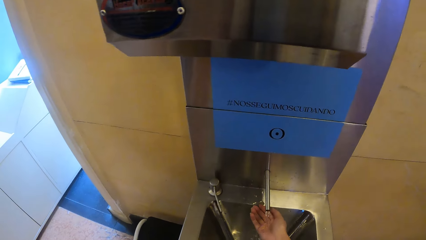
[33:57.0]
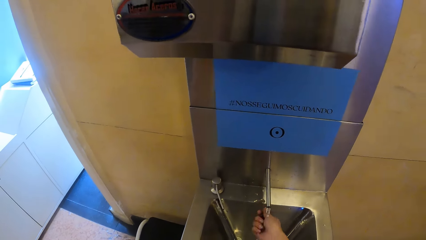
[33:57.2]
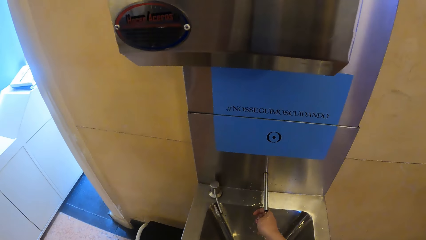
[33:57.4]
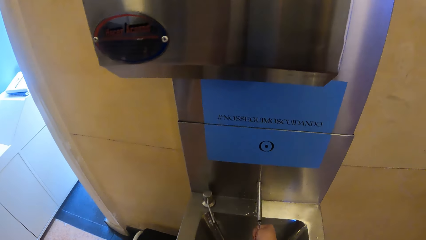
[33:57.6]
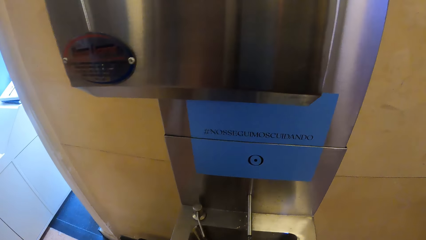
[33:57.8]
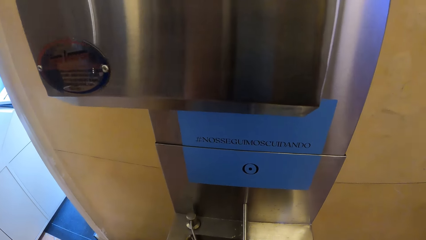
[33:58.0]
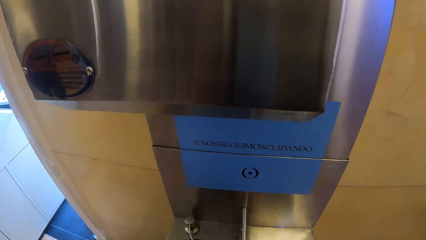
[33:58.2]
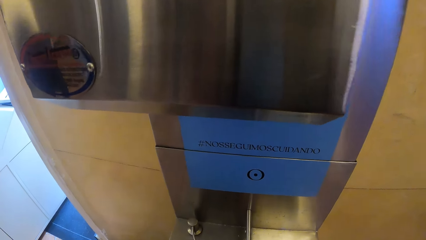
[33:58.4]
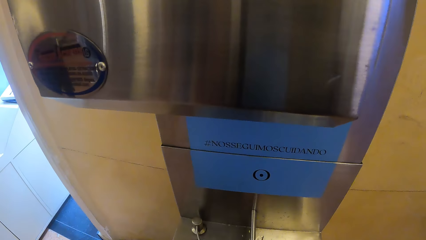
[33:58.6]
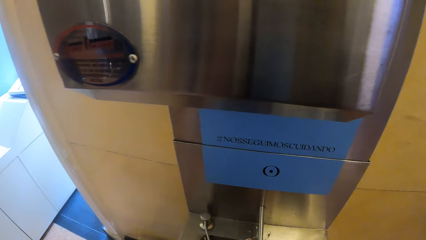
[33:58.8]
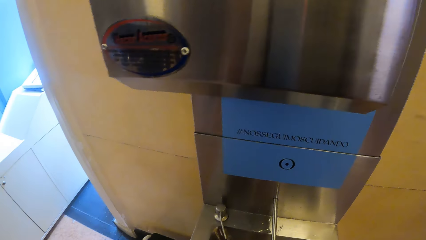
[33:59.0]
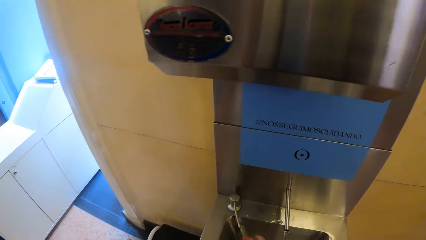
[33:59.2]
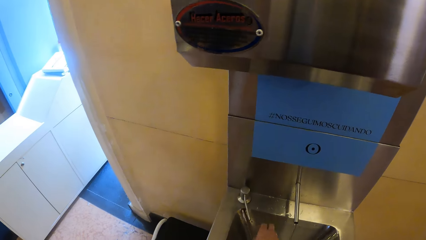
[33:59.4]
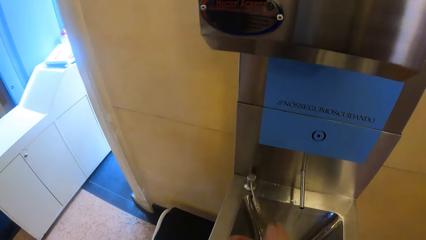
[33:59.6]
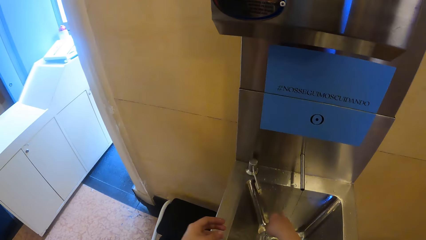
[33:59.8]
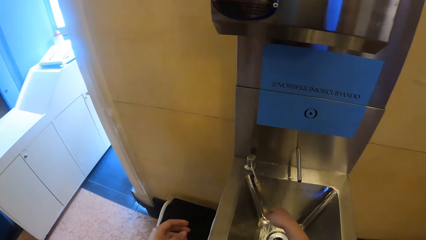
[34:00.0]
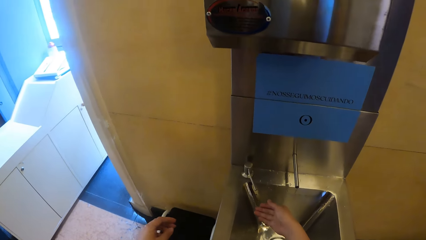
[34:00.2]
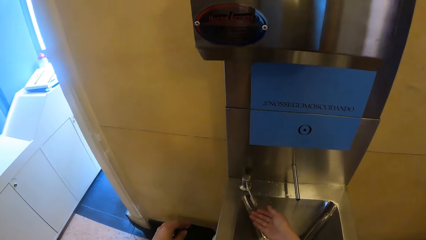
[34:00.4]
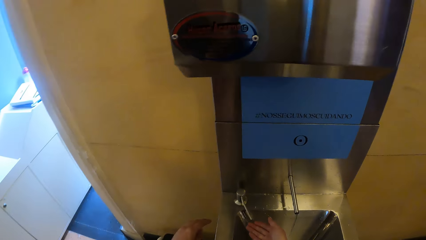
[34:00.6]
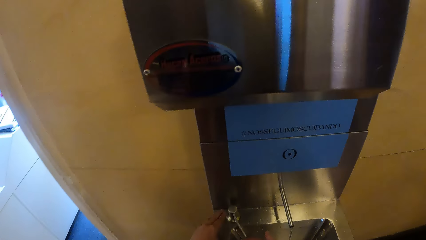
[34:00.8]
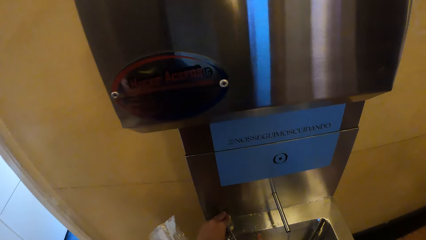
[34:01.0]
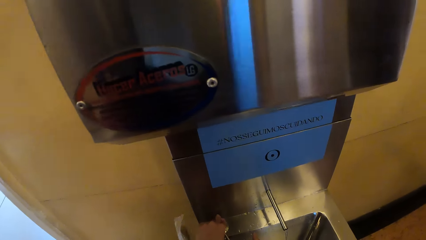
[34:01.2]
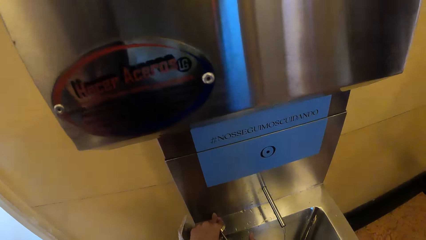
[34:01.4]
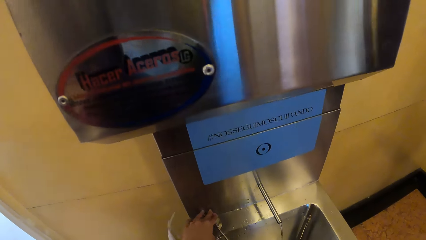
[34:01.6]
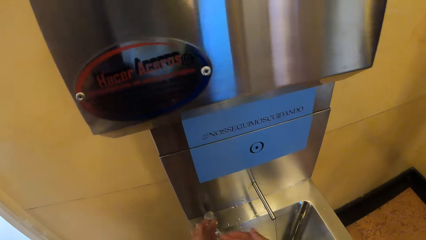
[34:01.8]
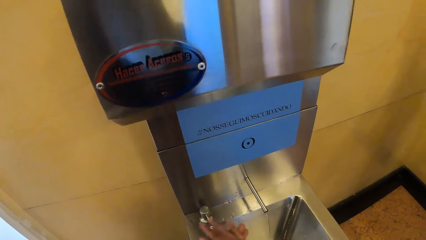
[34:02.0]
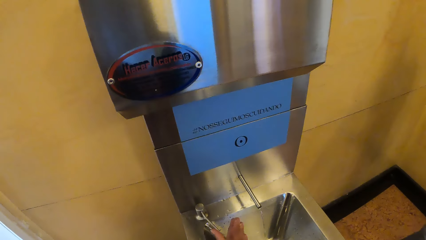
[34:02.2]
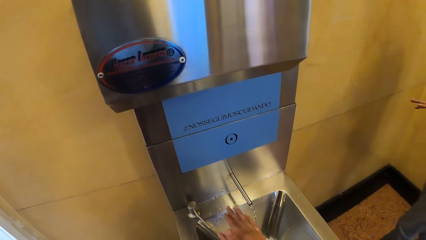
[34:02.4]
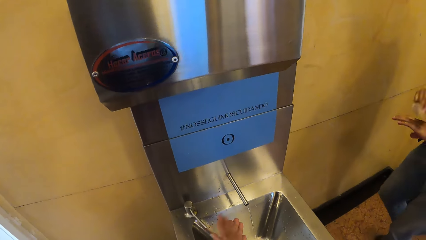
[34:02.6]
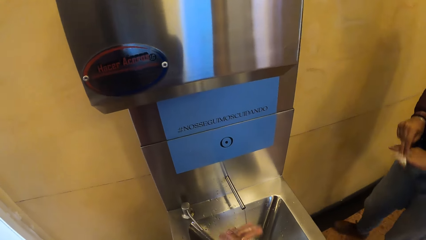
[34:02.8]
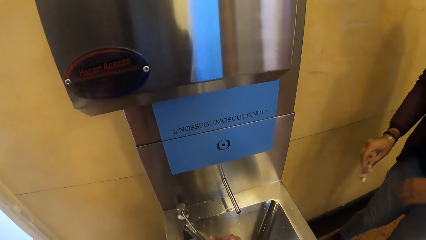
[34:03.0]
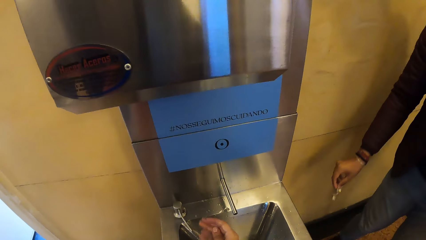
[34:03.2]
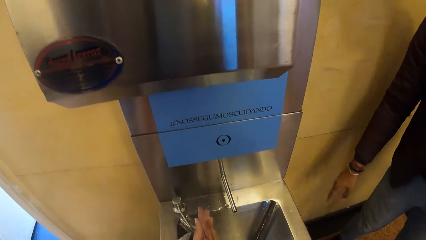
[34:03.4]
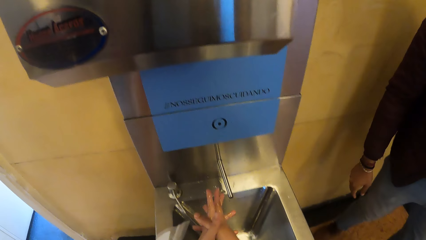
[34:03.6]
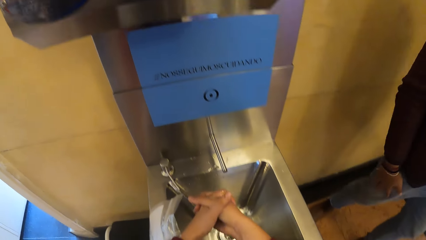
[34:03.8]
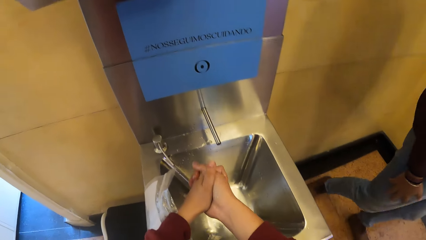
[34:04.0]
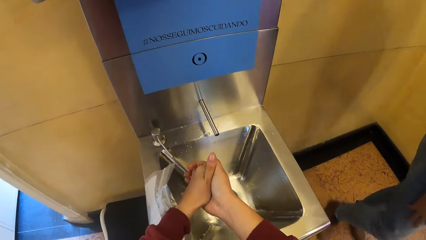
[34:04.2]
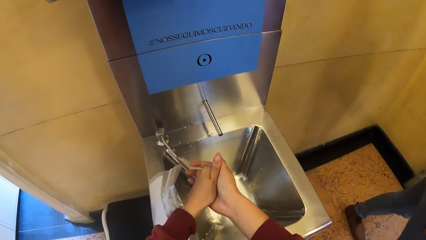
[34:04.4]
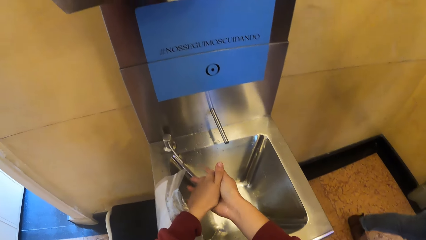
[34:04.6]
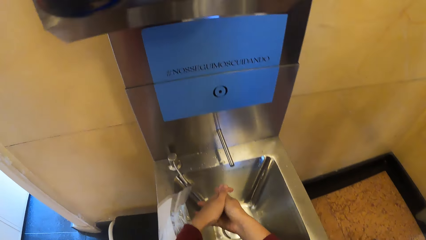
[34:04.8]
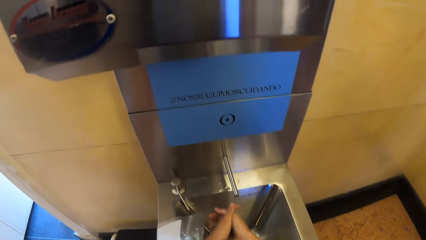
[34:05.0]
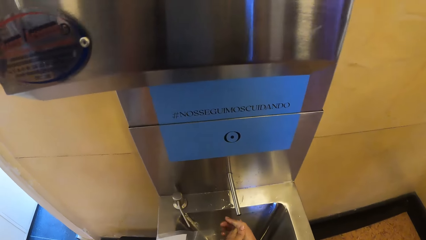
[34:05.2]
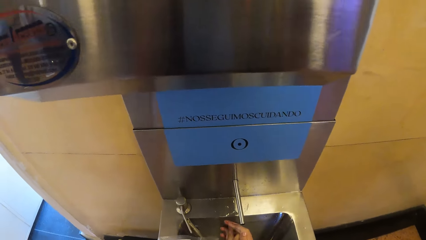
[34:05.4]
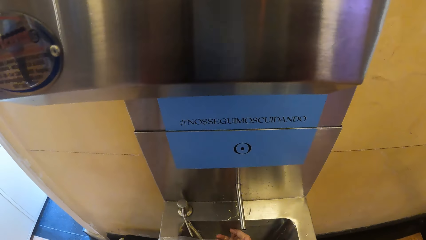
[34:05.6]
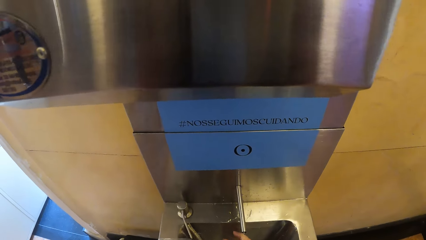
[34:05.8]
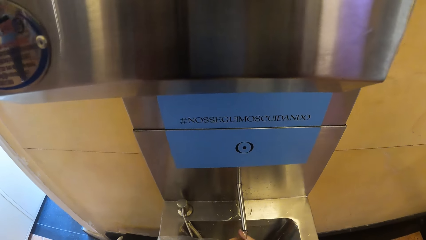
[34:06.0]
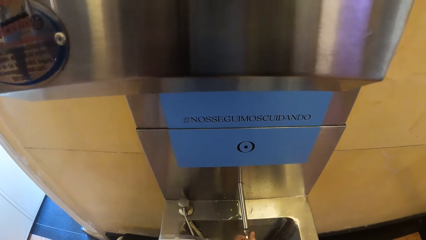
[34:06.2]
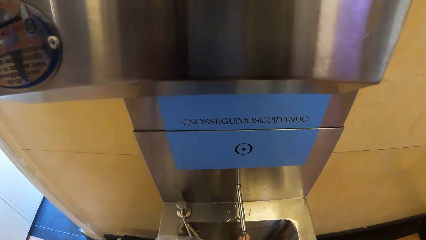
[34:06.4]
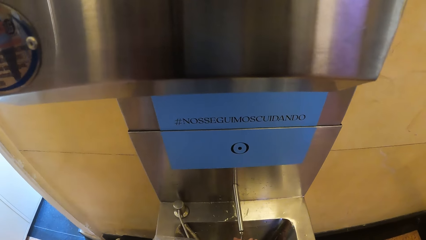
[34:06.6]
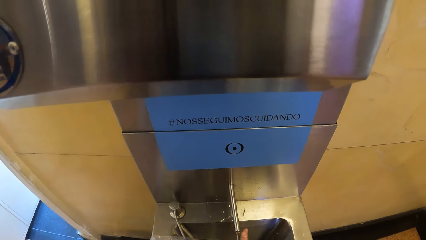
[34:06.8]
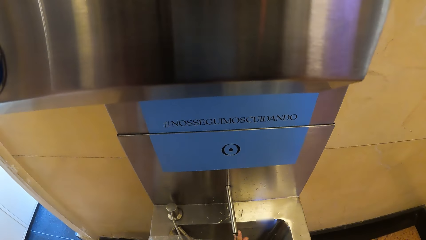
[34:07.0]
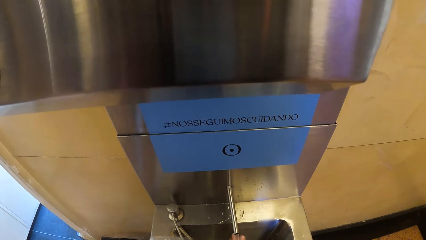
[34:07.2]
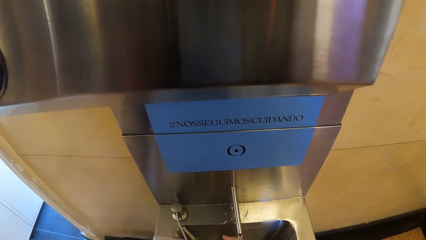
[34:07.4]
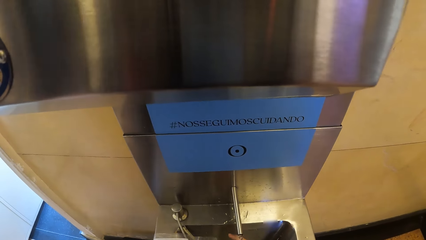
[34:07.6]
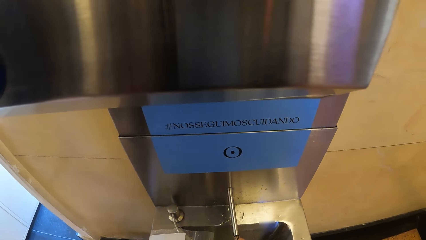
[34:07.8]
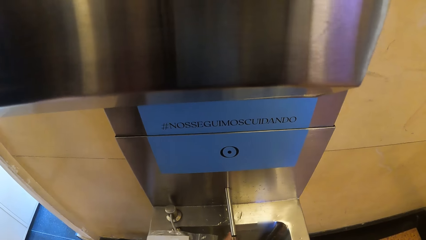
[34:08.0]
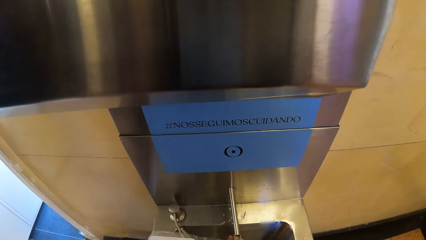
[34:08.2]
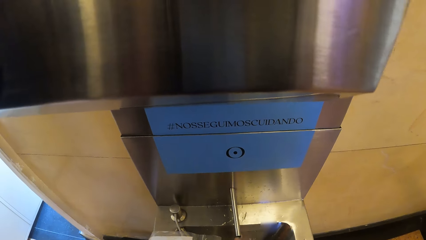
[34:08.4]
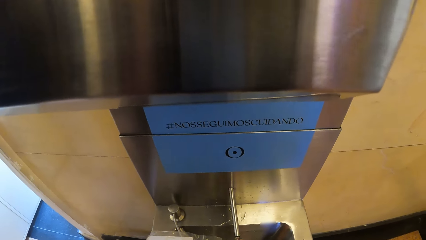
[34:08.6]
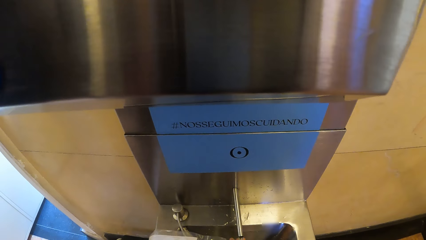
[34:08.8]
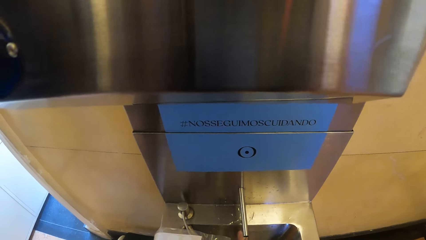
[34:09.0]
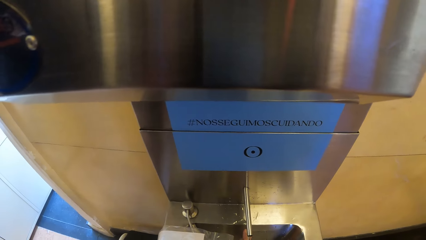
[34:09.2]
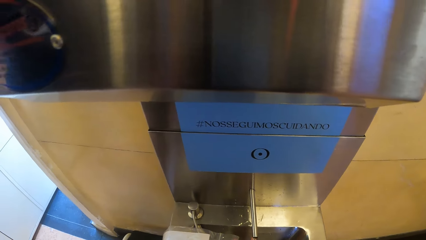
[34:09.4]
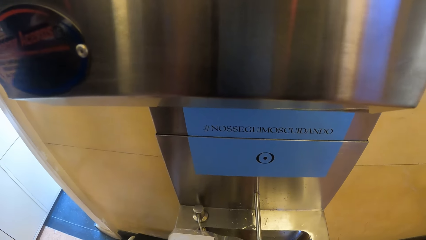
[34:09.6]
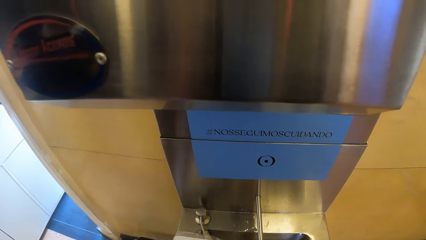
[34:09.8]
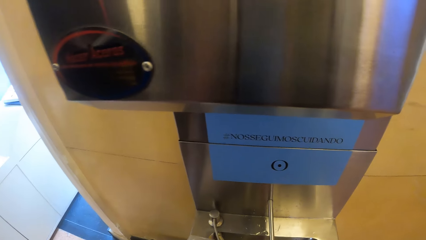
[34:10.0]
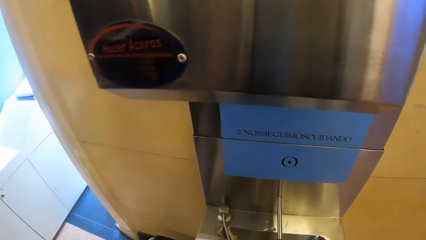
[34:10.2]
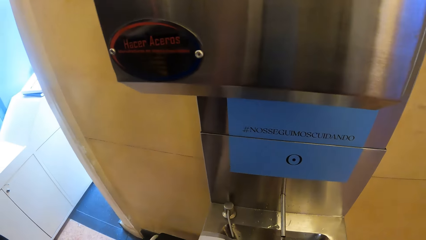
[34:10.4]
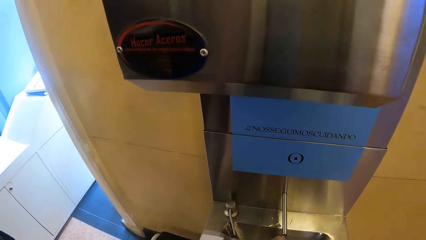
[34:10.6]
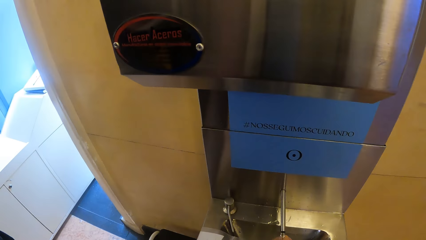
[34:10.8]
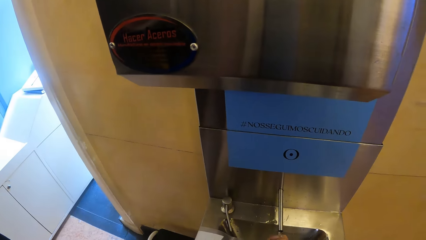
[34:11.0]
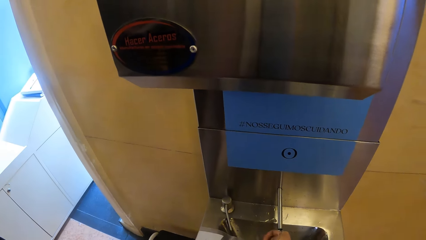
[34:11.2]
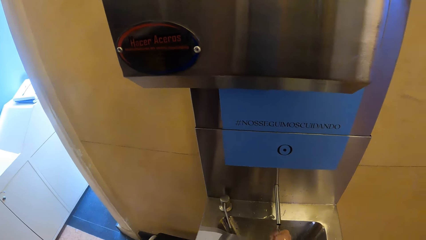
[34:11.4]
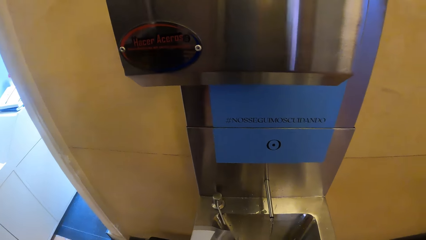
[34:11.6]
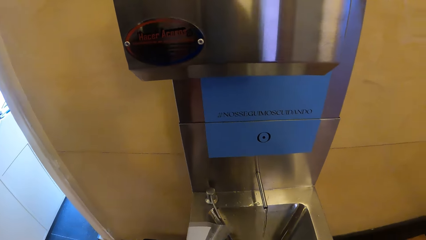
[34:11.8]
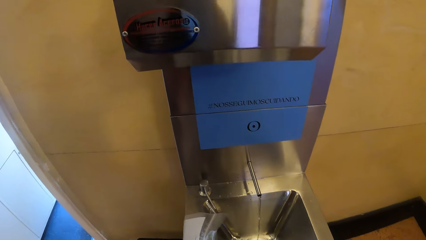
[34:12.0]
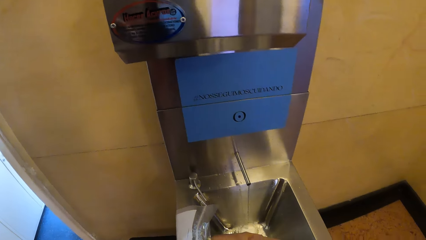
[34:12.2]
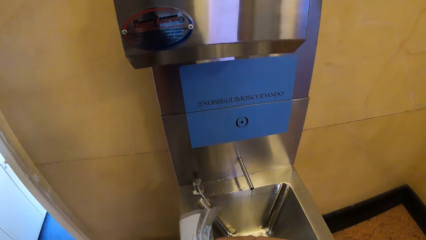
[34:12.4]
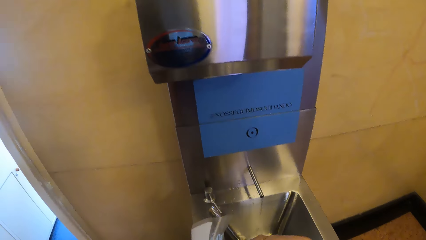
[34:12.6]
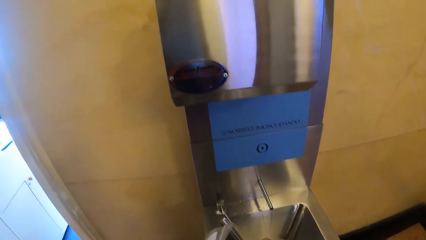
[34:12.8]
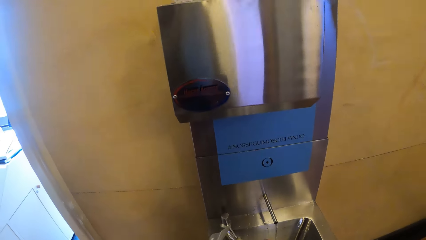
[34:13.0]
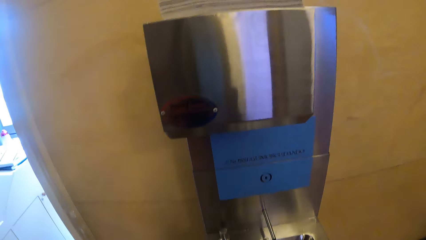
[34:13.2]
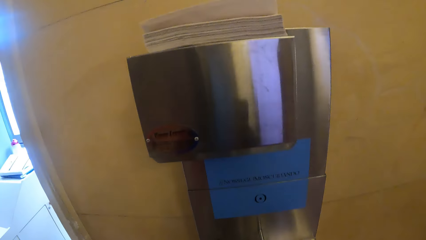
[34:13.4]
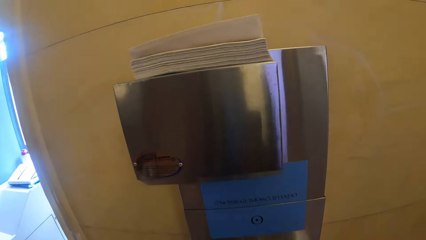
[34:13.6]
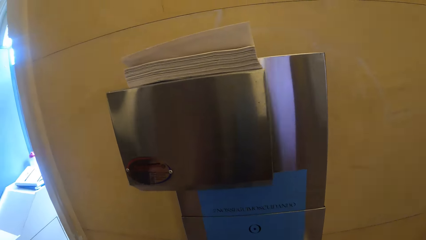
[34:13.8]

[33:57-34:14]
The camera wearer adjusts a knob on the sink with her left hand. She closes a tap. She rubs both hands together. A man wipes the left hand. The man drops a paper towel in a waste bin on the floor with his right hand. The camera wearer looks around. She rinses both hands with water from the tap on the sink.
